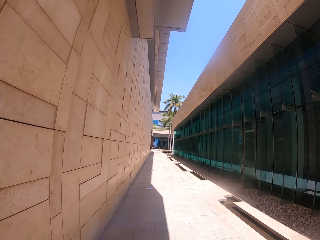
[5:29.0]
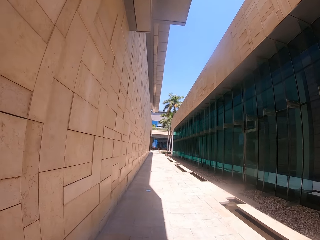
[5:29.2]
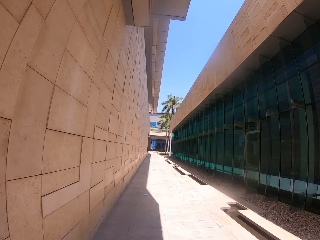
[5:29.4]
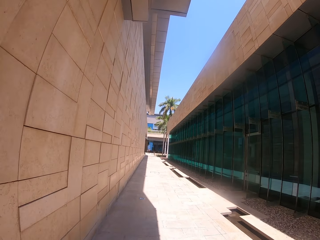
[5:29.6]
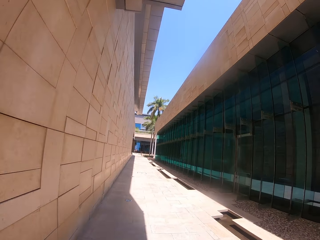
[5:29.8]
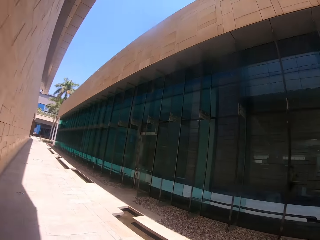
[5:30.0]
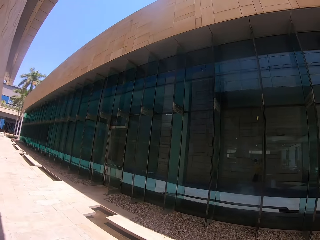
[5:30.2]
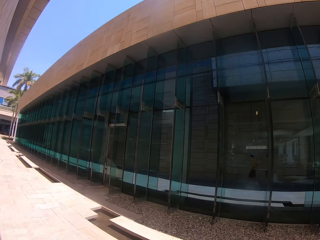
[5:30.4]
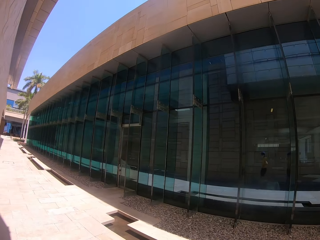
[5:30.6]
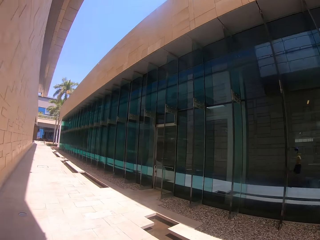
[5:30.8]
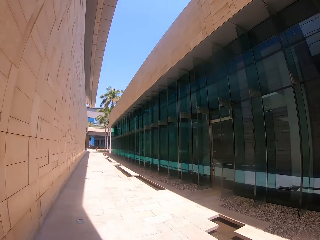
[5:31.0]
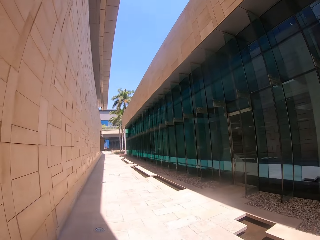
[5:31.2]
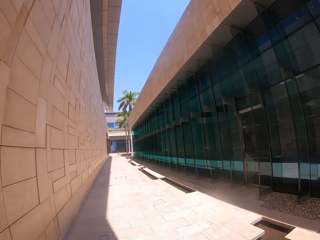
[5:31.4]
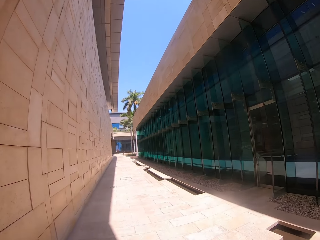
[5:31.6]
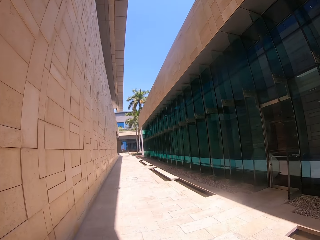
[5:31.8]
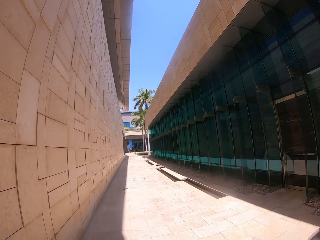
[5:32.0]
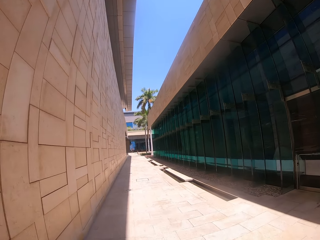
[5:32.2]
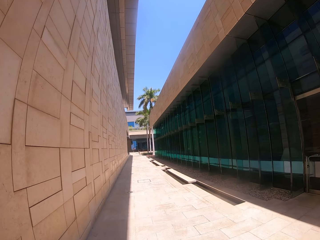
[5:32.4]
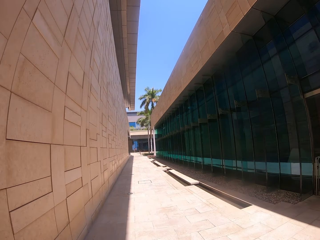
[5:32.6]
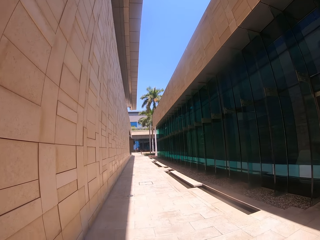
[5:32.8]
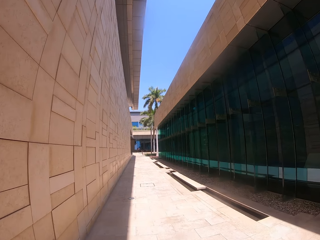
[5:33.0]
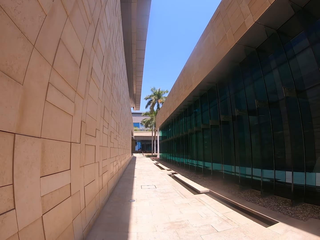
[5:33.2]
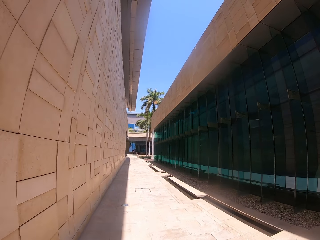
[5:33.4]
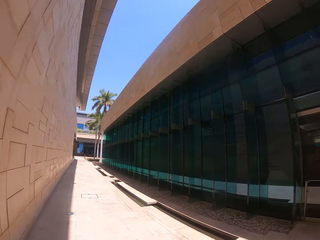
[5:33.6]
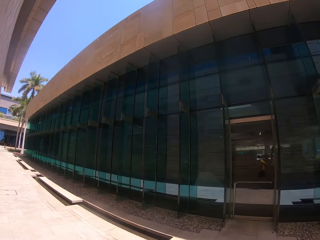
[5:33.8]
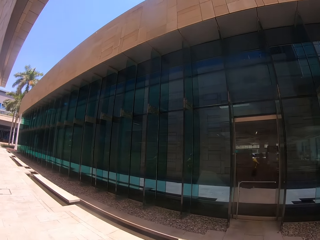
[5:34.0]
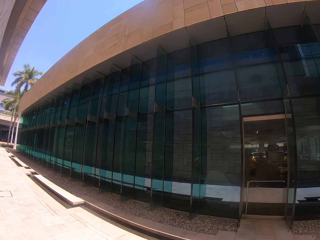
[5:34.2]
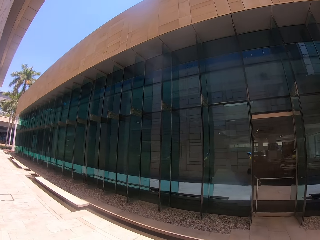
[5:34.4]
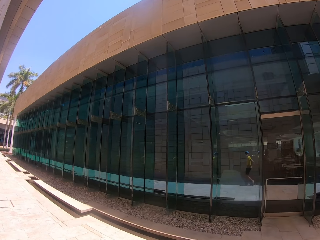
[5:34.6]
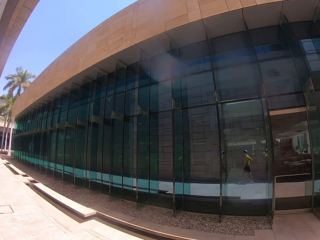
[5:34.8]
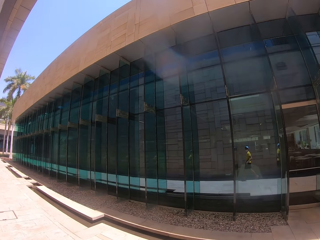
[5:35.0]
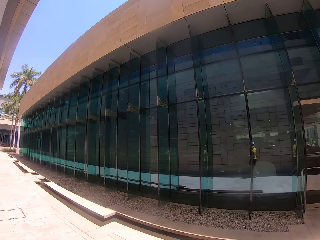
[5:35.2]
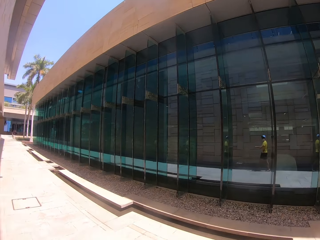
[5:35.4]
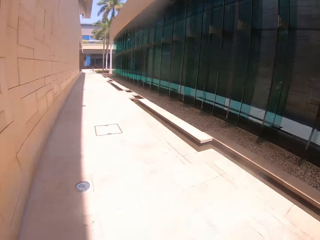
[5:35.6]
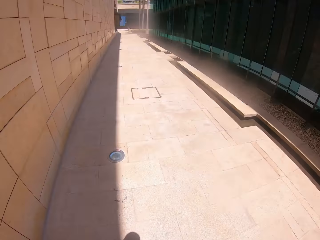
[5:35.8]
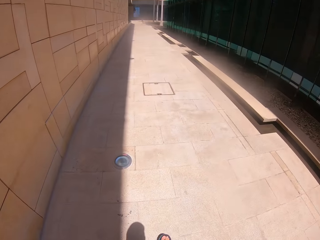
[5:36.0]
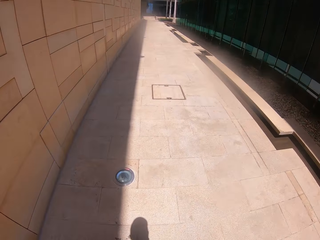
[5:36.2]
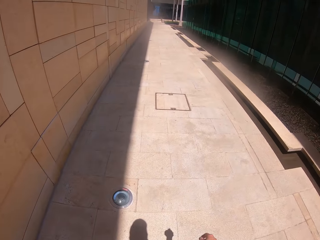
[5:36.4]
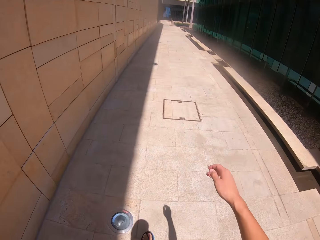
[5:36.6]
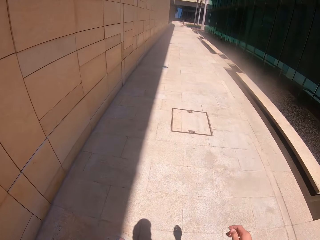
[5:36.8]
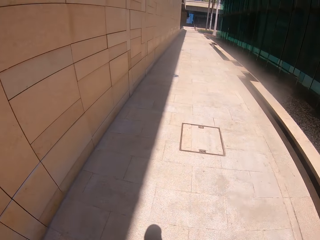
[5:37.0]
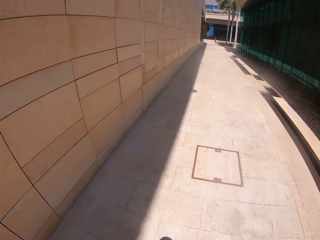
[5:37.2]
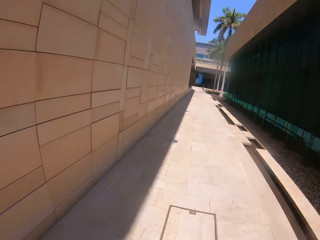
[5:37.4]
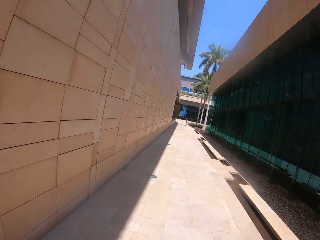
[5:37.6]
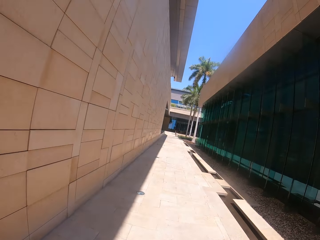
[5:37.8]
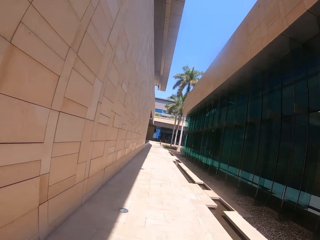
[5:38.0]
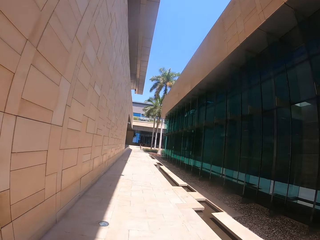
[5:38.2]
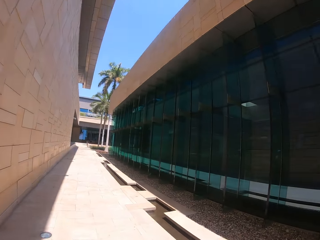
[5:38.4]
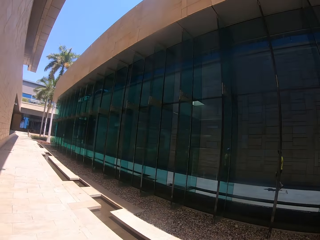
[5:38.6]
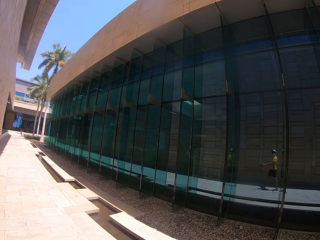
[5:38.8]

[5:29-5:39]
The camera wearer looks around the house. They walk around the compound.

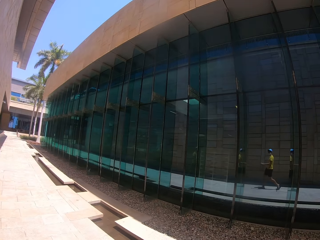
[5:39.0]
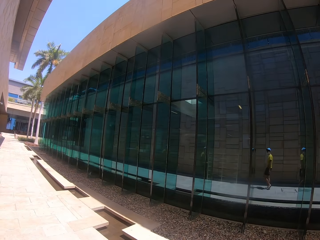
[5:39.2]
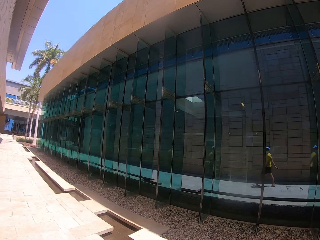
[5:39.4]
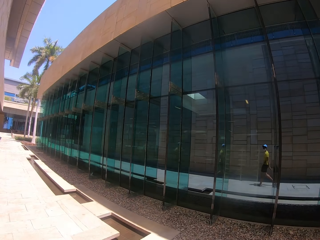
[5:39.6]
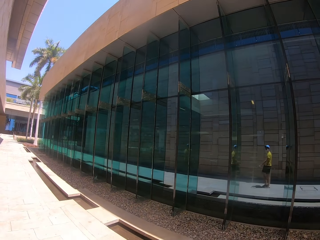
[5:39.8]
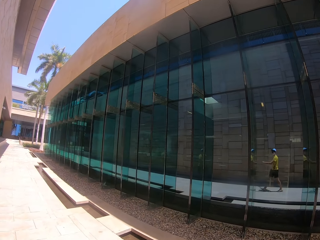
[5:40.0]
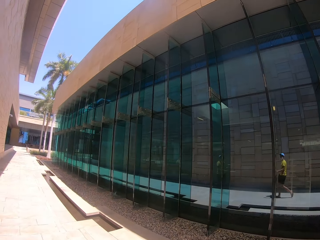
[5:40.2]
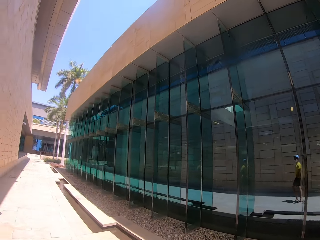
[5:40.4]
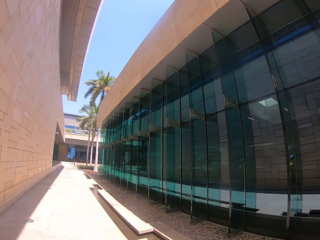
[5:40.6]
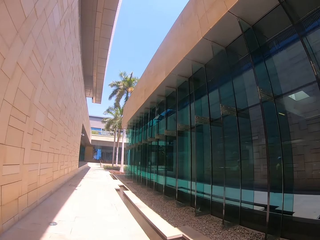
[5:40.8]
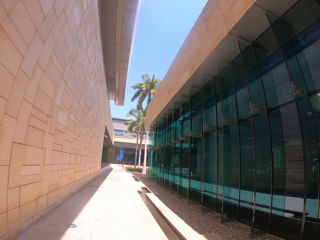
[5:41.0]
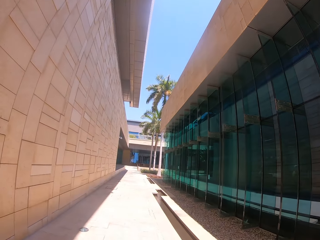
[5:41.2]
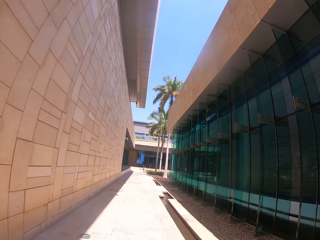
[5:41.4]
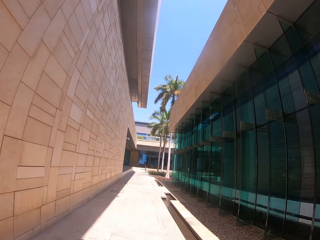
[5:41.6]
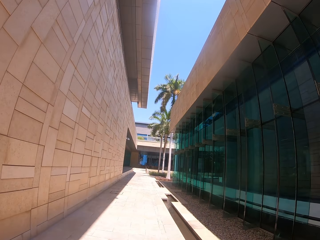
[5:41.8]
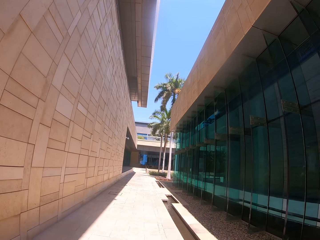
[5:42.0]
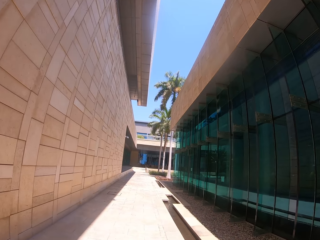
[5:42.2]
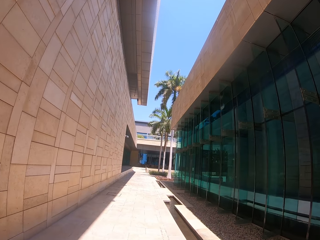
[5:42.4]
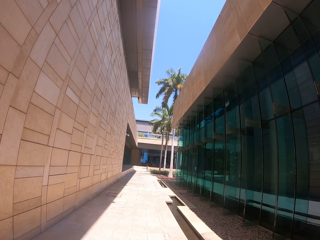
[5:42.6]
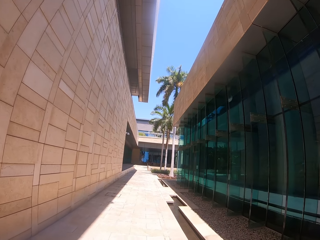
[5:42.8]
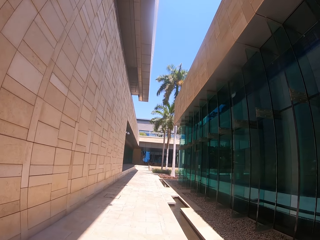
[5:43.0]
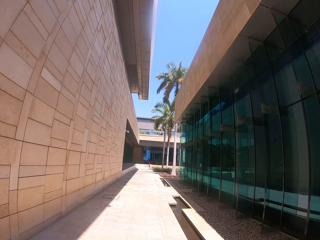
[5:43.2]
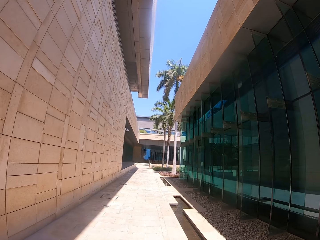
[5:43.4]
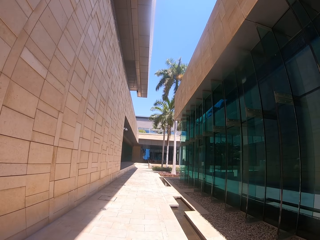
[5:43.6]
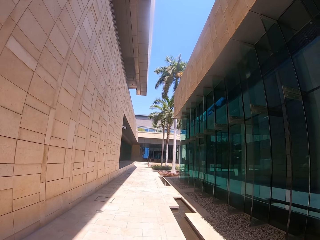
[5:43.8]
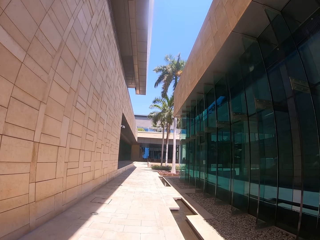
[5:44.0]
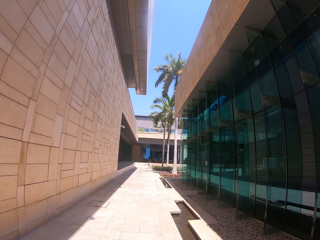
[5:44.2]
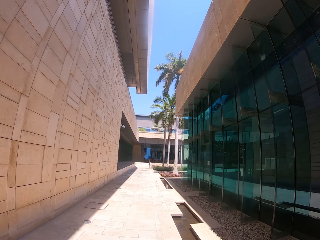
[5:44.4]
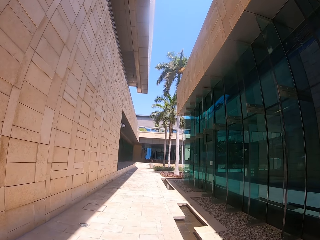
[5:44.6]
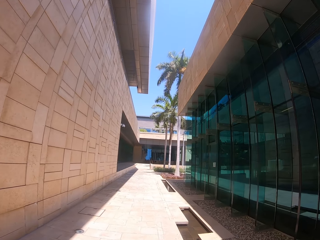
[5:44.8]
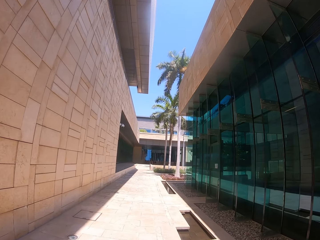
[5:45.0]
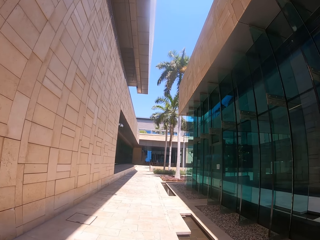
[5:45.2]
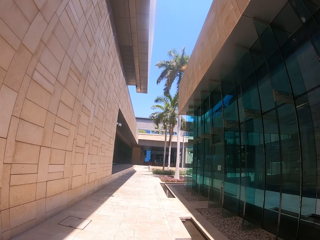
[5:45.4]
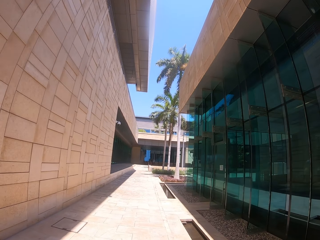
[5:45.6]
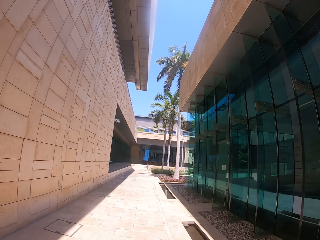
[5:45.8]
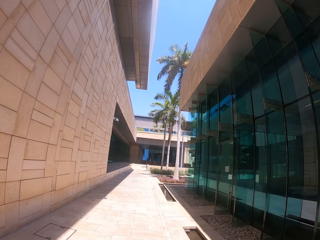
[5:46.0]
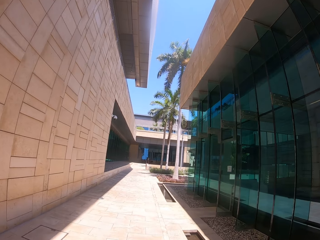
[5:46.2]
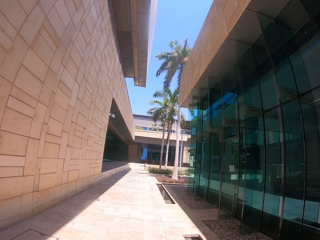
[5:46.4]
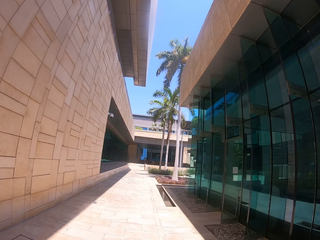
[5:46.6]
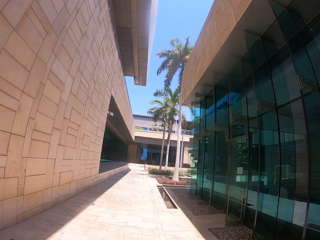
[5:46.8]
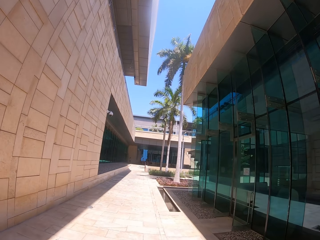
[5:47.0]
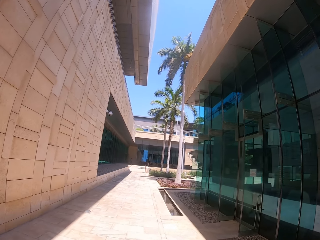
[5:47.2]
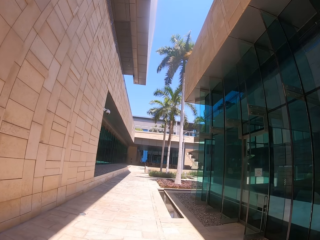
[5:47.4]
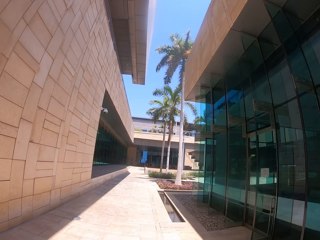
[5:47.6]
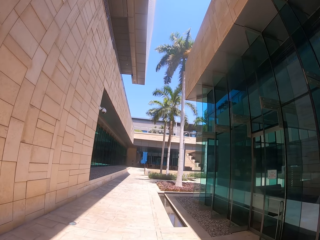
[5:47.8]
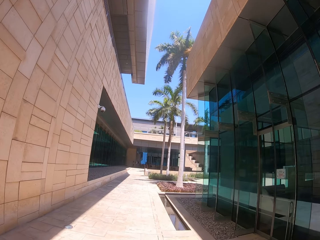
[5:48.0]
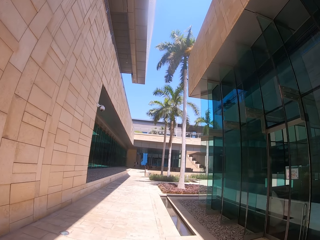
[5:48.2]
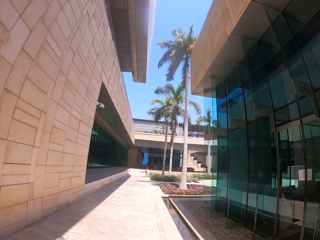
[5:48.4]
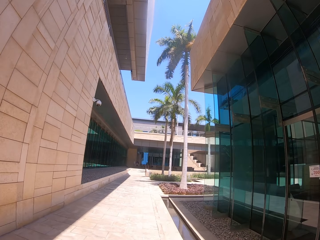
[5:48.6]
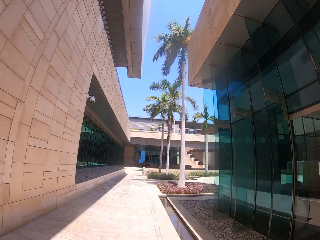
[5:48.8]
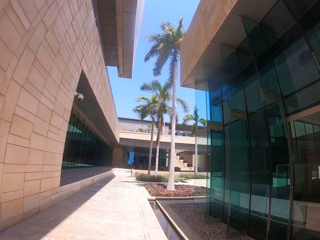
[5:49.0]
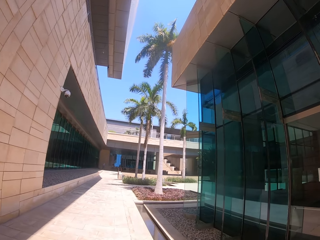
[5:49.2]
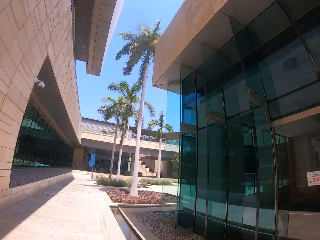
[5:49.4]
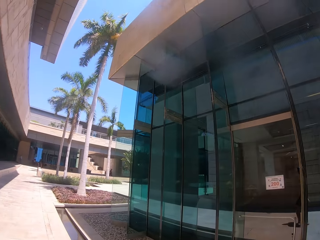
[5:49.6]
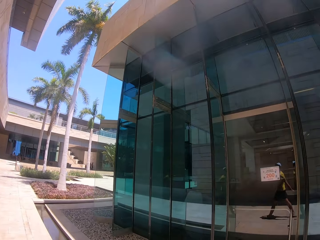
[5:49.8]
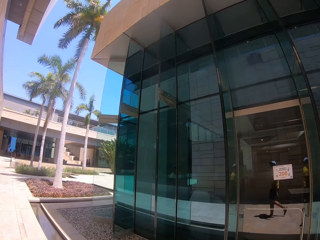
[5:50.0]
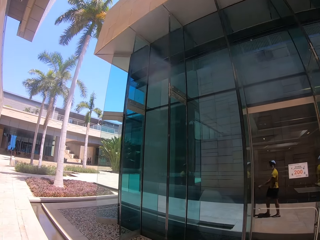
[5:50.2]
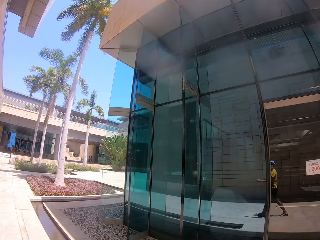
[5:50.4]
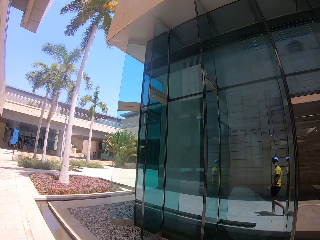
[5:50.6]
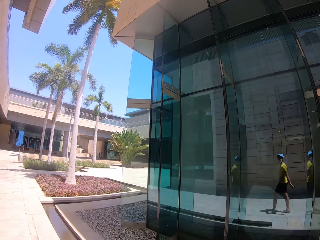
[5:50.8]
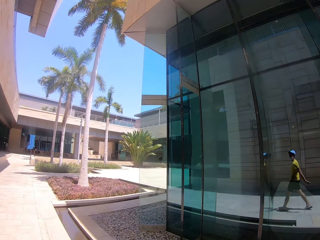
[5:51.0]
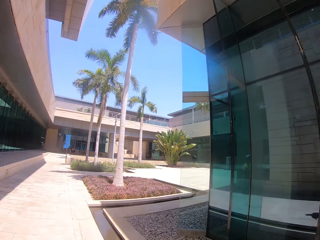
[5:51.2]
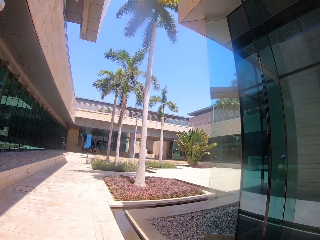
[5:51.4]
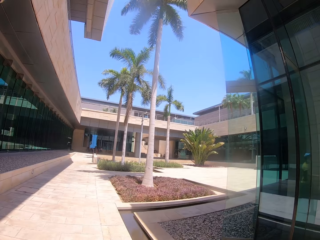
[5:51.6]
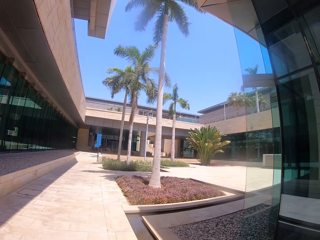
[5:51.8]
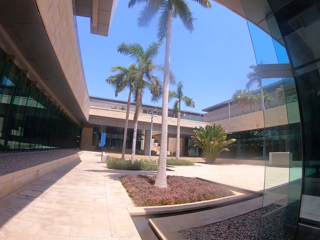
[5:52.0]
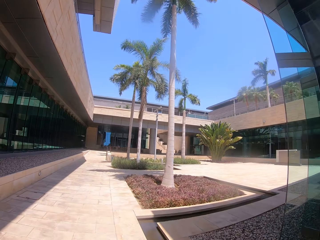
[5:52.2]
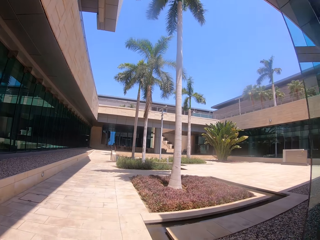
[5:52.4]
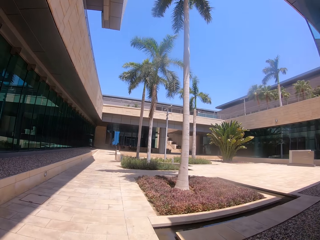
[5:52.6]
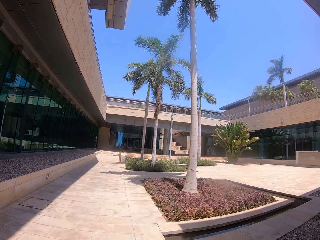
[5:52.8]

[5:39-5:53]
The camera wearer walks on the sidewalk.
